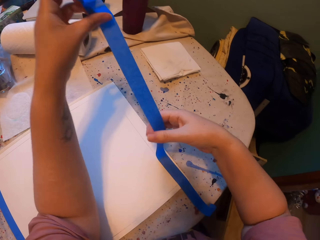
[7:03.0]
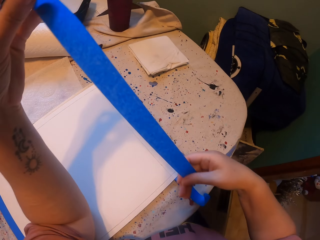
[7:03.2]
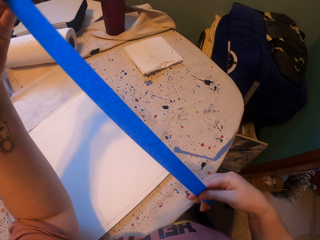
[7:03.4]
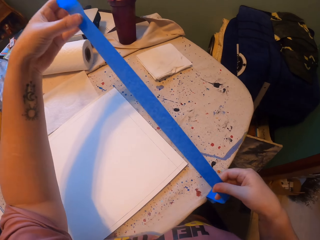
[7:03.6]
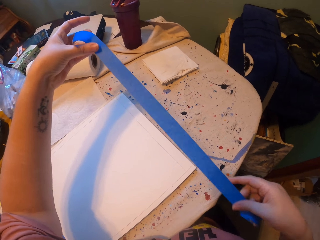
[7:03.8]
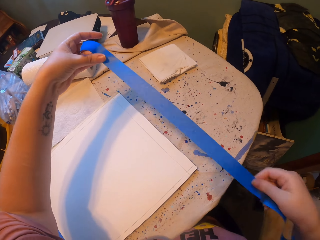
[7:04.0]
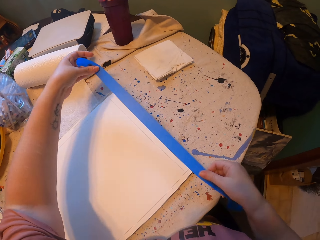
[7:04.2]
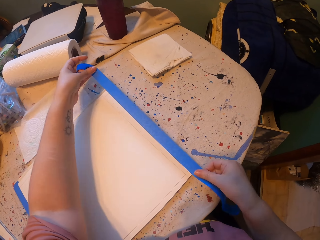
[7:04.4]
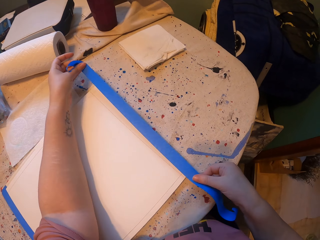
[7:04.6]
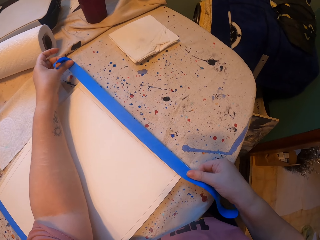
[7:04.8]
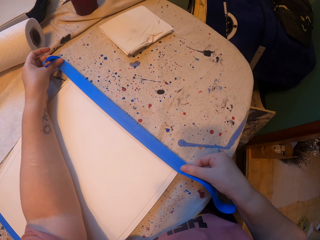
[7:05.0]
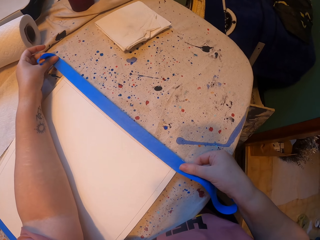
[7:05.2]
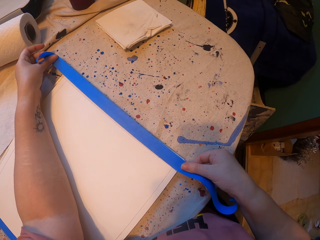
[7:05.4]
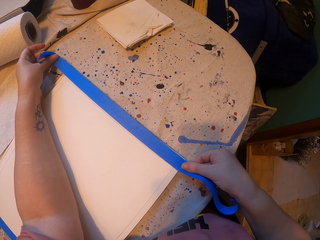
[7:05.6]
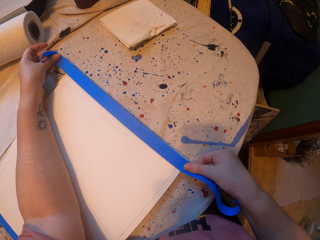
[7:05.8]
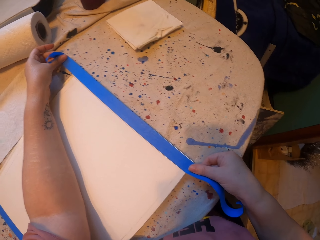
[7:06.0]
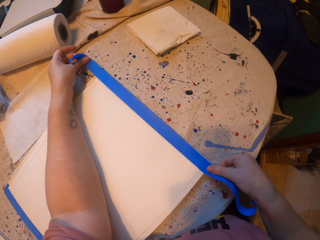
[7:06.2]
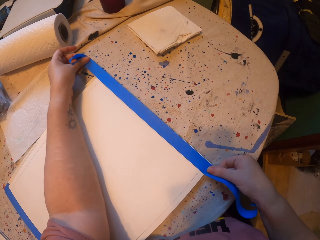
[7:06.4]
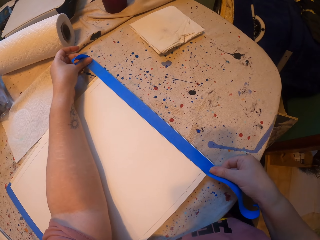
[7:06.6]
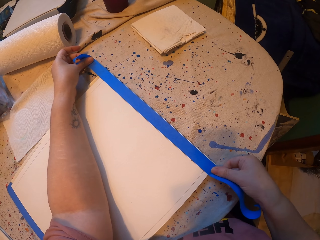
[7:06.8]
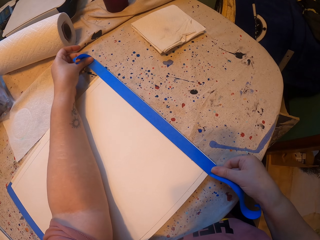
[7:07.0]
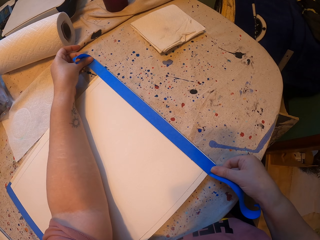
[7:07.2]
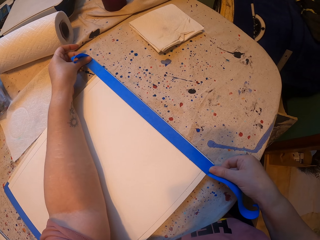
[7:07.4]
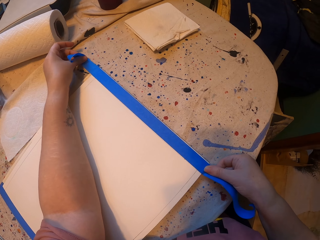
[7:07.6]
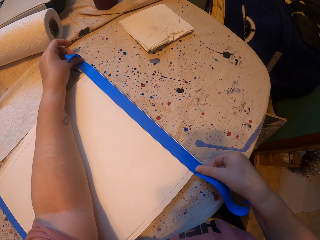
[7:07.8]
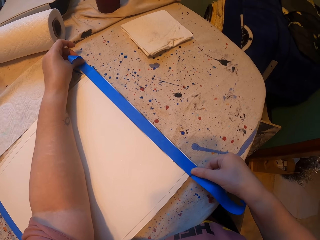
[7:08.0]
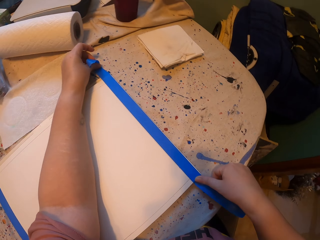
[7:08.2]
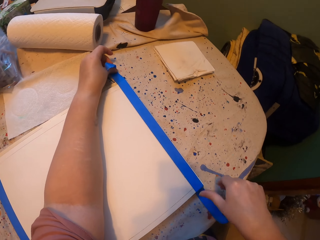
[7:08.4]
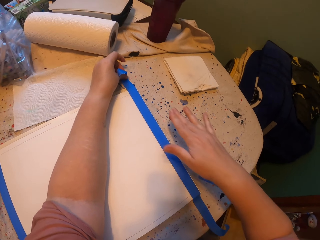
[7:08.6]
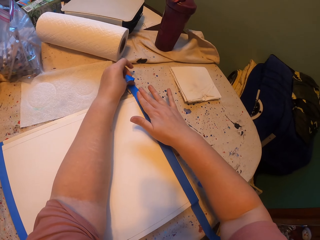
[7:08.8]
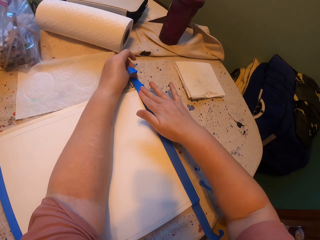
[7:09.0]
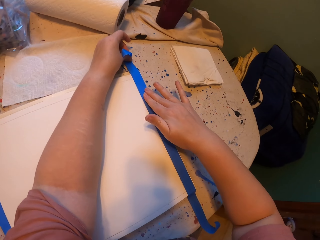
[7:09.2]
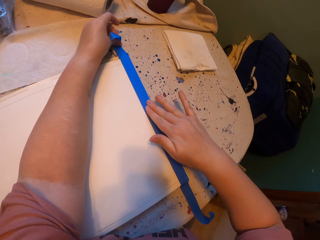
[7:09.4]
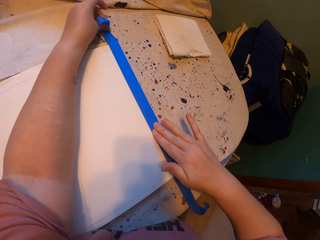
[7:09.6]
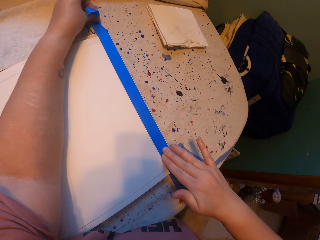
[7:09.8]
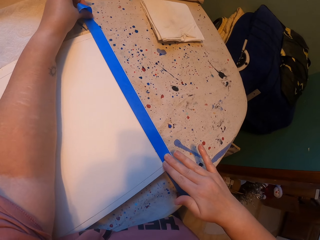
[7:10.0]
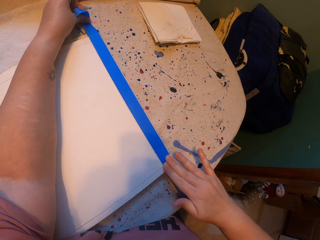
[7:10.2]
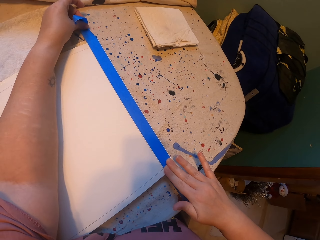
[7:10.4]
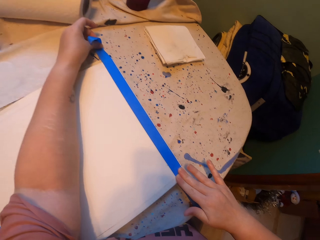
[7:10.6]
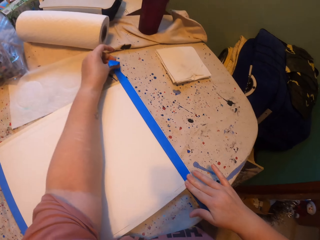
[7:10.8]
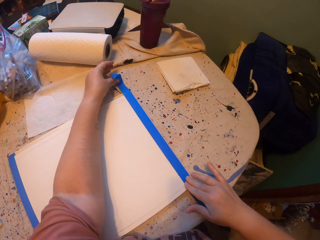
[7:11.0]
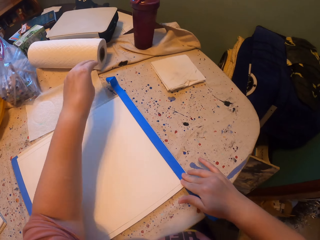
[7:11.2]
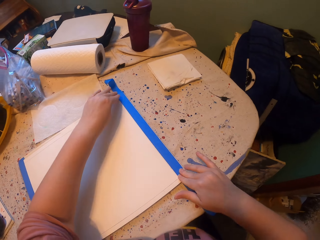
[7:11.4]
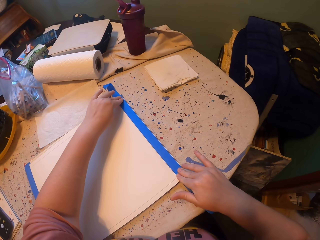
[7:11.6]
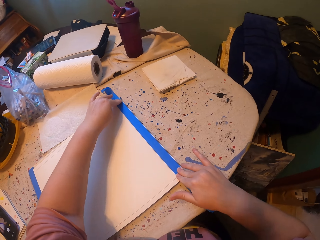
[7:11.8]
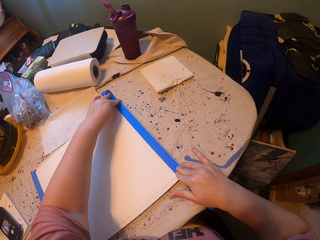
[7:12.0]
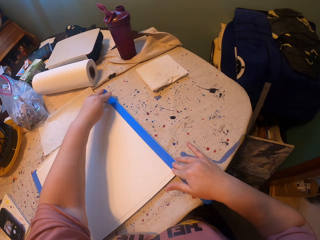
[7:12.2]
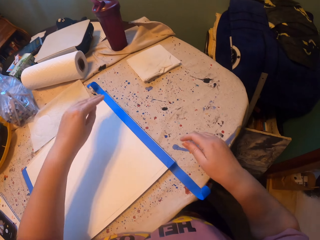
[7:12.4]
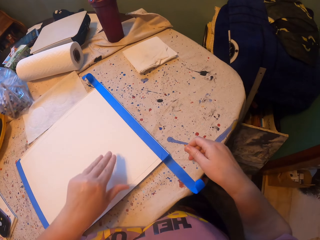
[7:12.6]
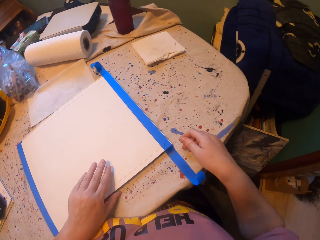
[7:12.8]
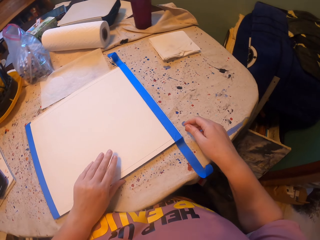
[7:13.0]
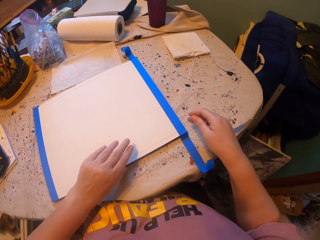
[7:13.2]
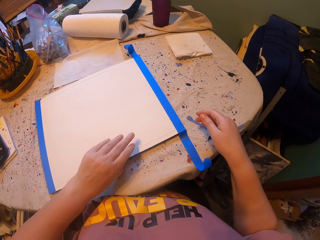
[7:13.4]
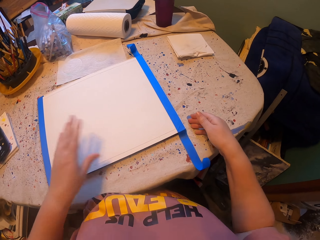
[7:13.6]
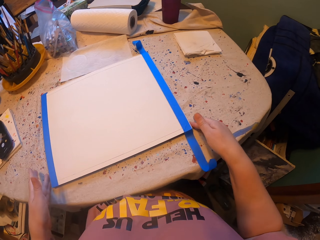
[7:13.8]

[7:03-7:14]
The camera wearer lifts the tape with both hands. They hold the tape with both hands. They place the tape on the paper. They do this repeatedly.

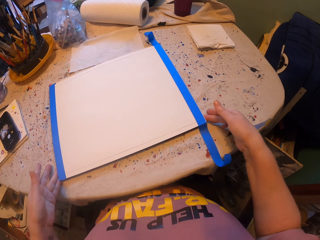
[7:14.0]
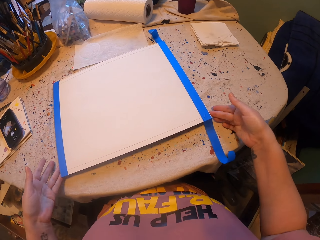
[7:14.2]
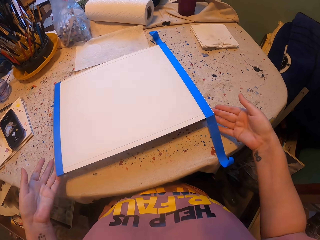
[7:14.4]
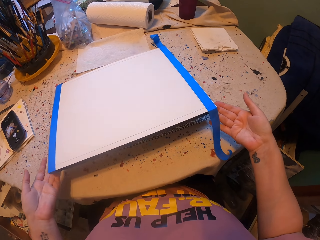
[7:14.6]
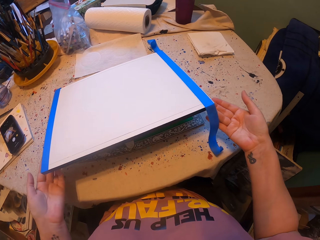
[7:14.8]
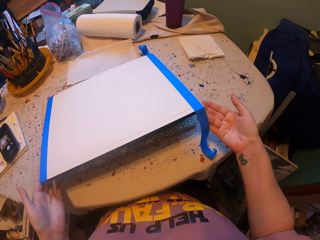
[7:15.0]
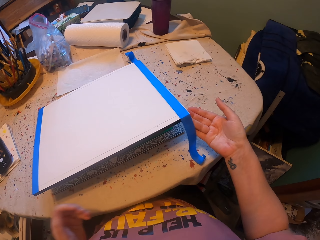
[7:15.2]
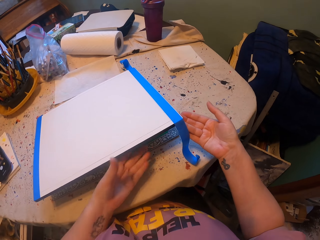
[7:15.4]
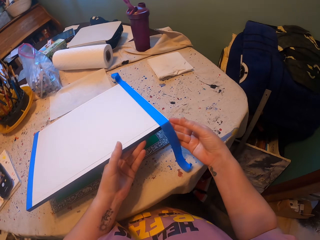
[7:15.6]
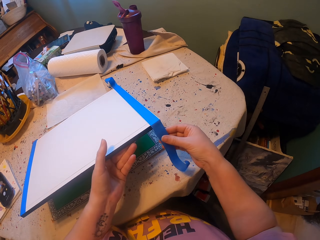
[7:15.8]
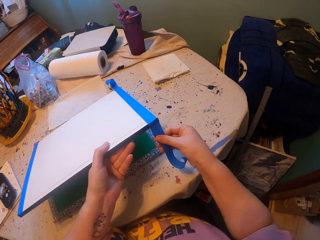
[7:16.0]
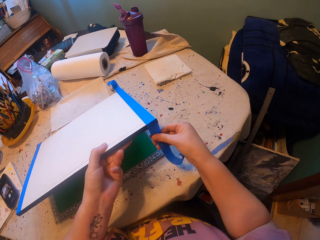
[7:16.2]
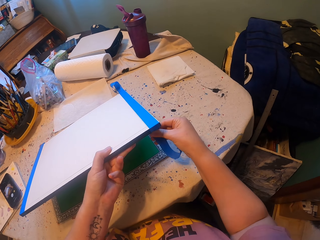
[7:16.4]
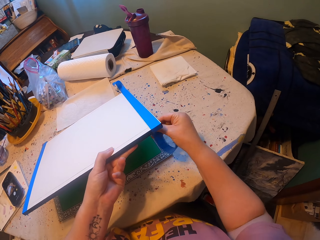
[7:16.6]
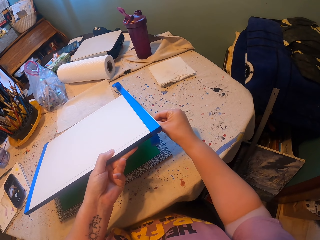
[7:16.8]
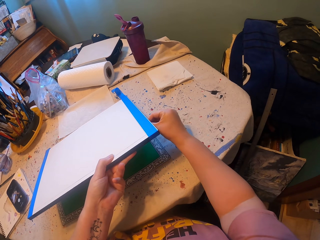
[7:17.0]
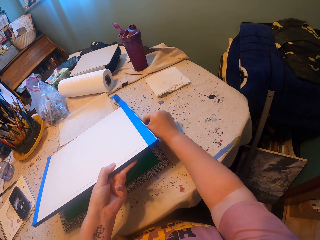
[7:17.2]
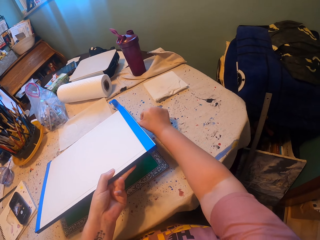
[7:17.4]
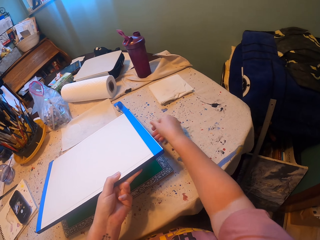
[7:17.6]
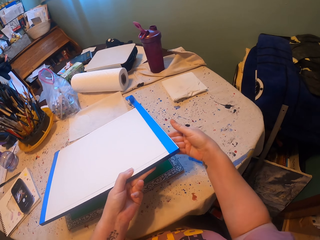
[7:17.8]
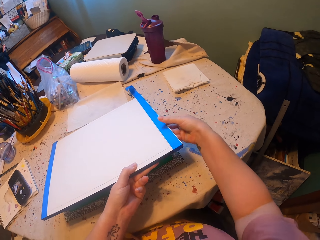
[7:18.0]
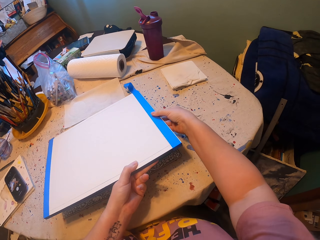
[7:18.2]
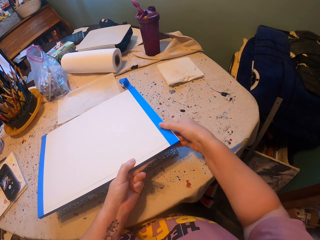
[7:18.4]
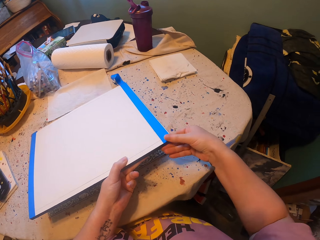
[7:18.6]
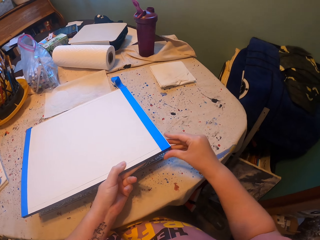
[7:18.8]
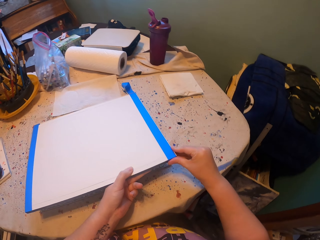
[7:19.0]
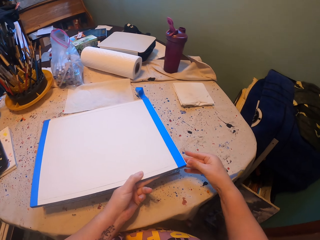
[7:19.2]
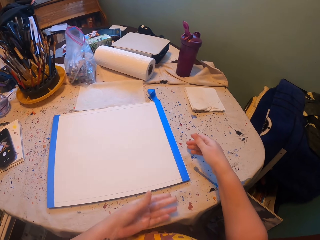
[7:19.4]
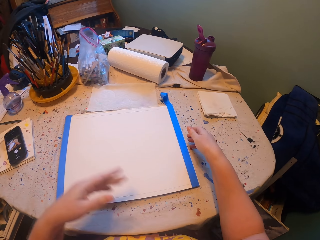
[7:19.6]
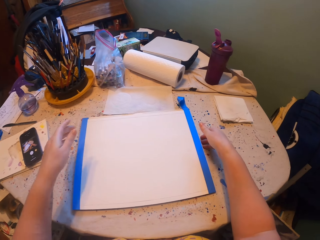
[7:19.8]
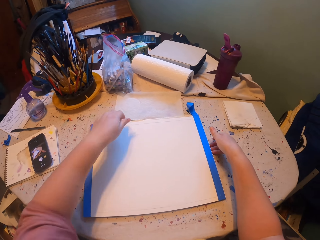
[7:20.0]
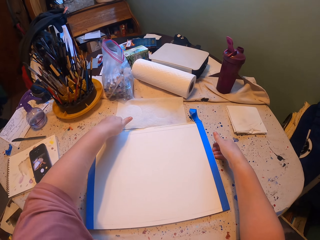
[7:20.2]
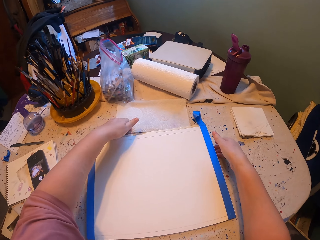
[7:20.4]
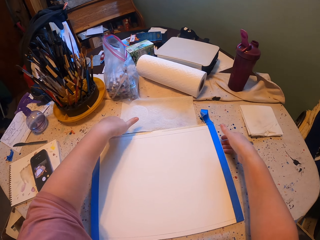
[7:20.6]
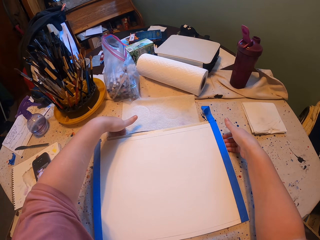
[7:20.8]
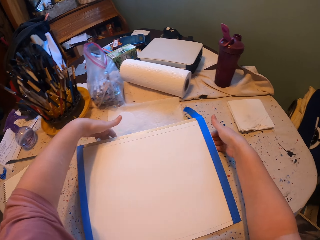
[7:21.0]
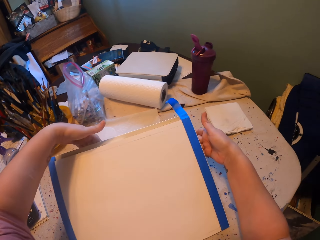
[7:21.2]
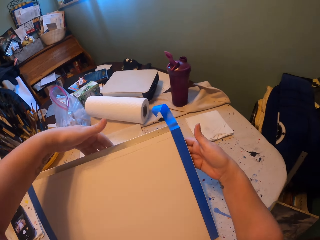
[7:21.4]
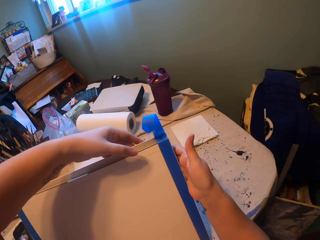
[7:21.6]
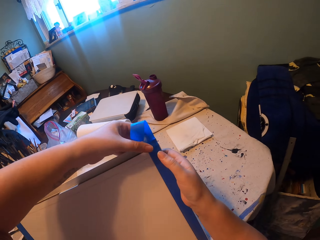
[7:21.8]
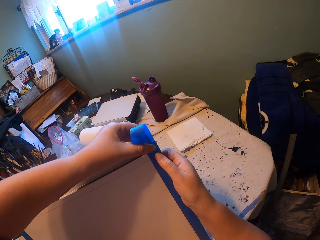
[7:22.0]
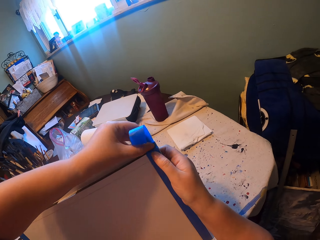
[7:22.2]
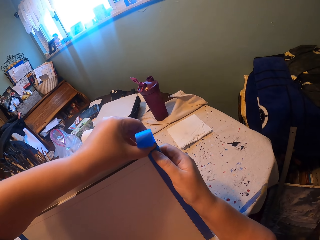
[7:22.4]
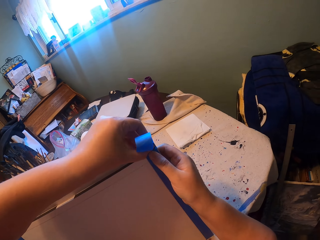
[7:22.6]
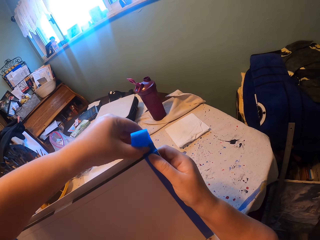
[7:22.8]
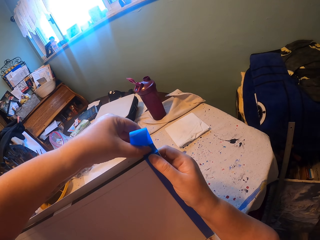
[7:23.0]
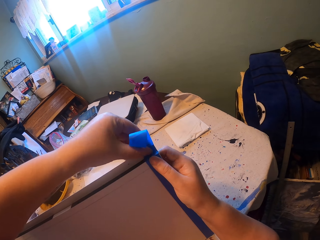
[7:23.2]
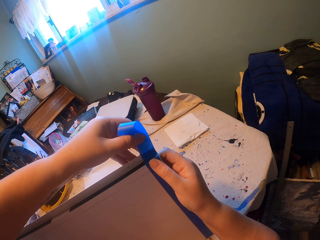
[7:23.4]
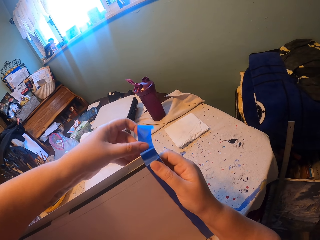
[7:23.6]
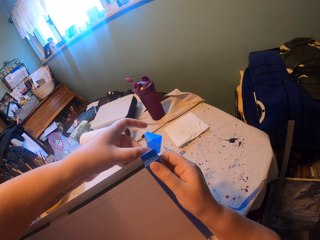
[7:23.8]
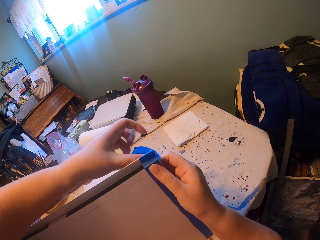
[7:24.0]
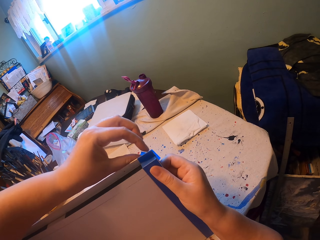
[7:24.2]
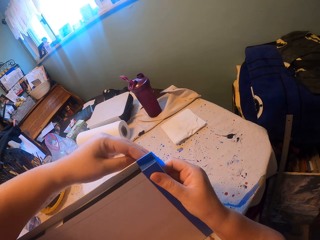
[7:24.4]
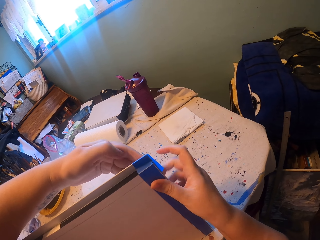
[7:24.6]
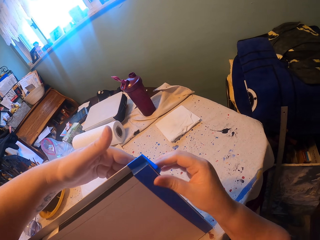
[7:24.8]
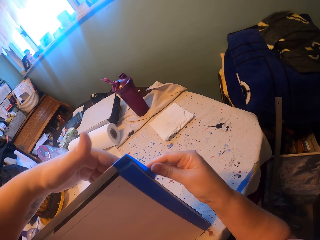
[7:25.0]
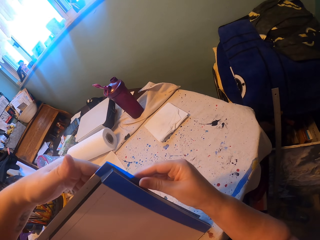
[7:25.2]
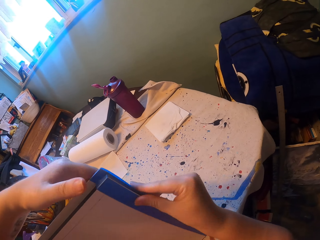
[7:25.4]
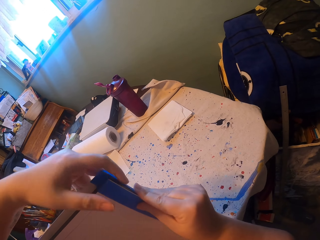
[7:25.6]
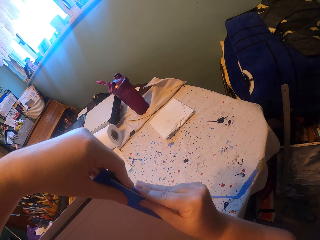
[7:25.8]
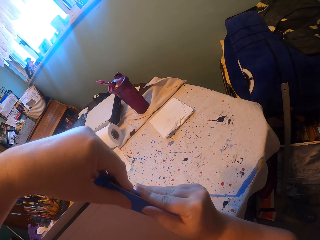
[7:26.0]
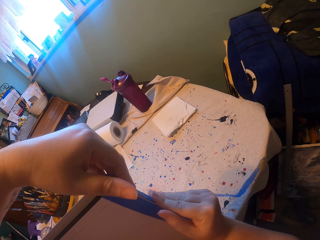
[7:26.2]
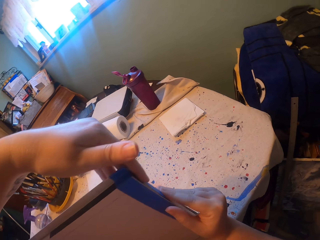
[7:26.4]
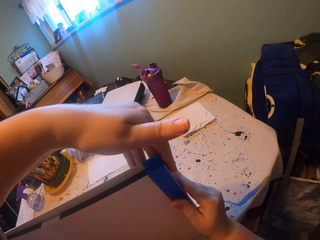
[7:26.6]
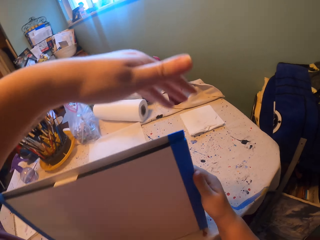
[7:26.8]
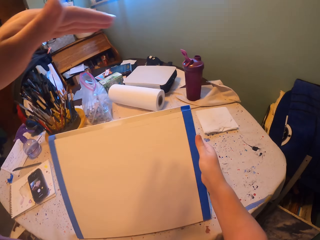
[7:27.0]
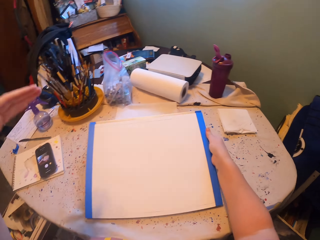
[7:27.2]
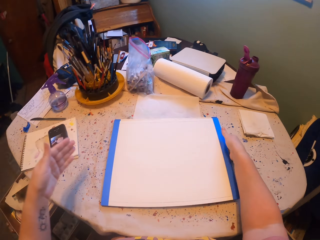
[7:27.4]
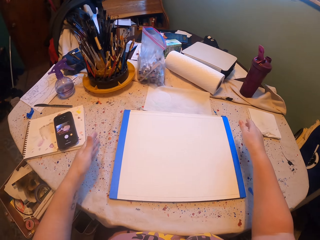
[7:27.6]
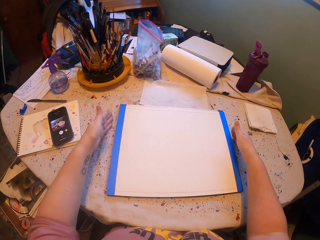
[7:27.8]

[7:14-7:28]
The camera wearer lifts the paper and board with both hands. They tuck the tape under the paper and board. They smear the tape with the right hand. They drop the paper and board with both hands. They lift the paper and board with both hands. They tuck the tape under the paper and board. They smear the tape with both hands.
